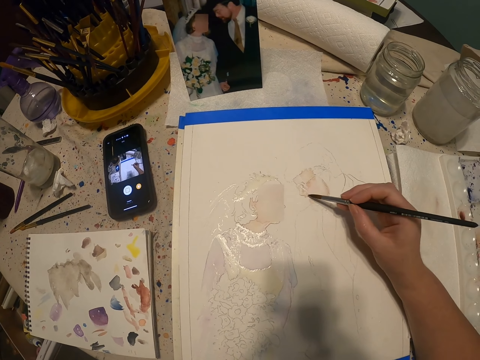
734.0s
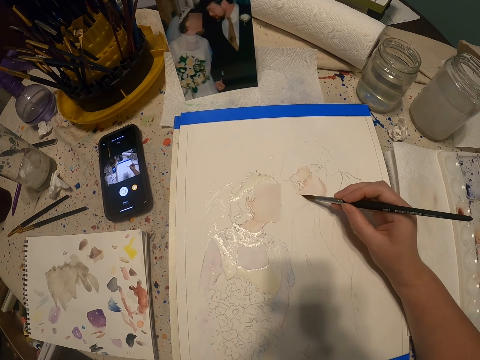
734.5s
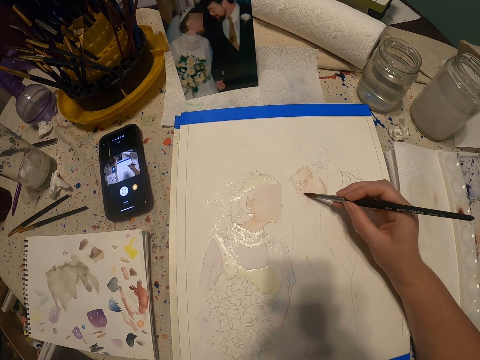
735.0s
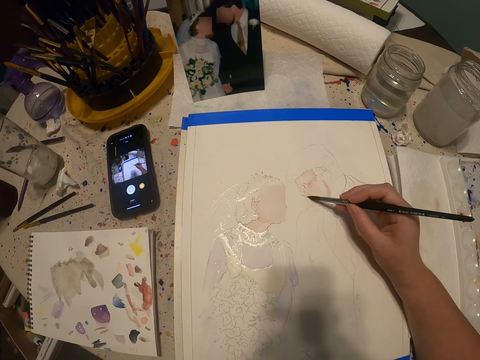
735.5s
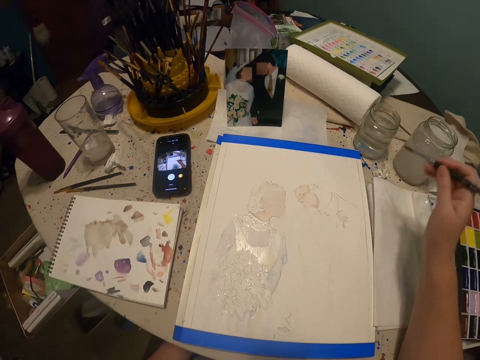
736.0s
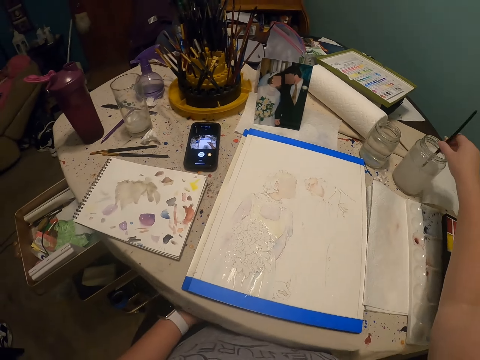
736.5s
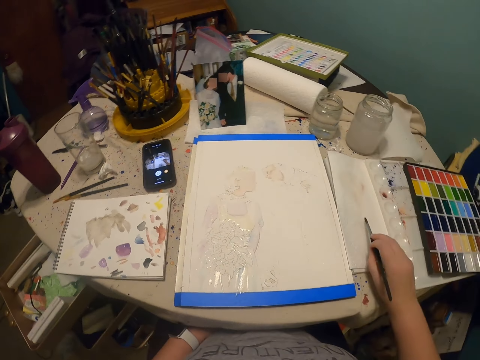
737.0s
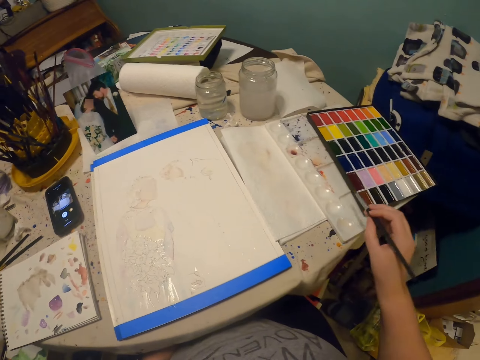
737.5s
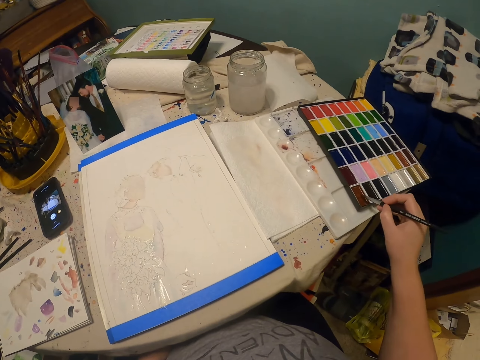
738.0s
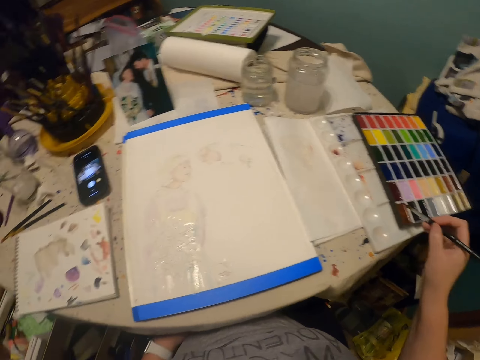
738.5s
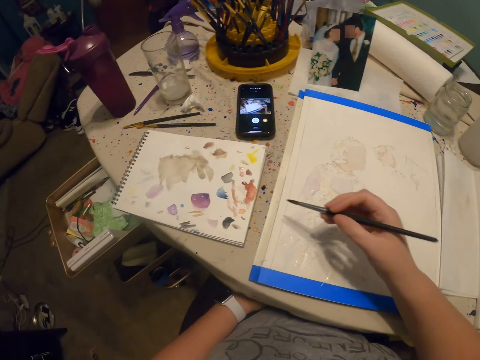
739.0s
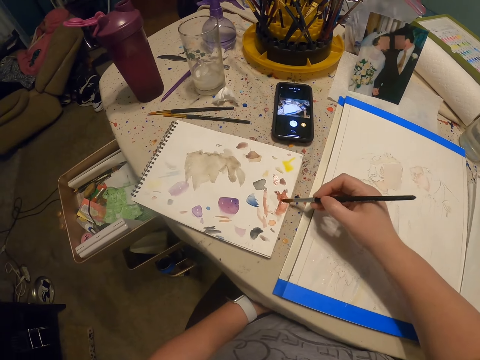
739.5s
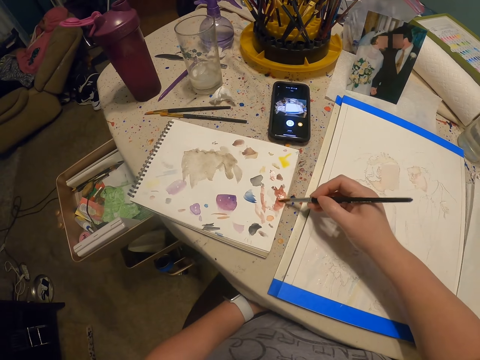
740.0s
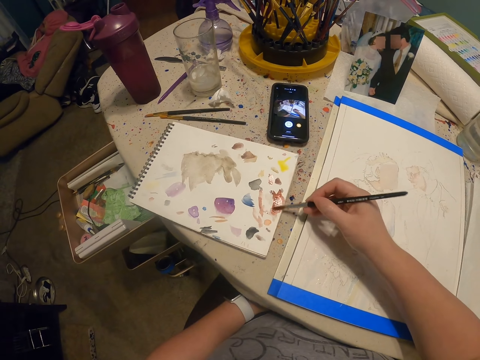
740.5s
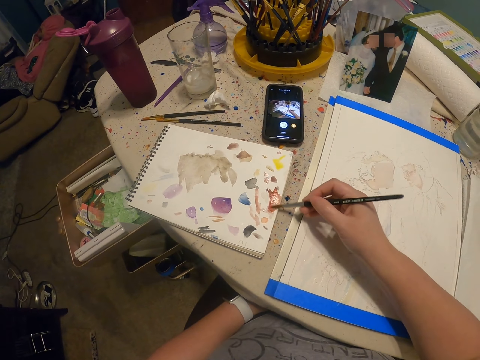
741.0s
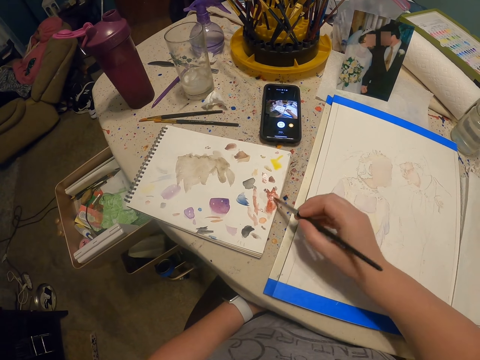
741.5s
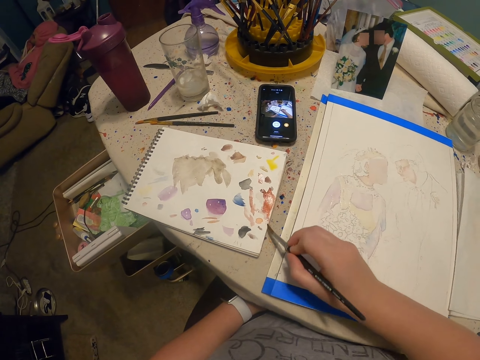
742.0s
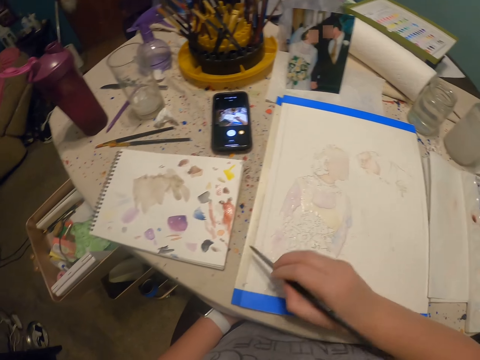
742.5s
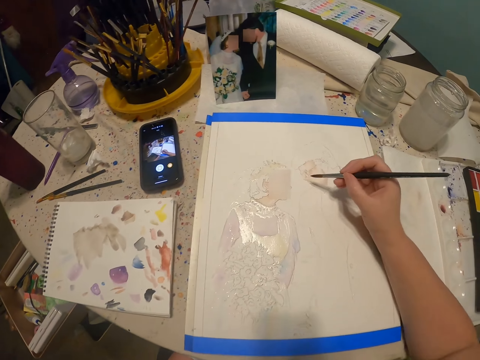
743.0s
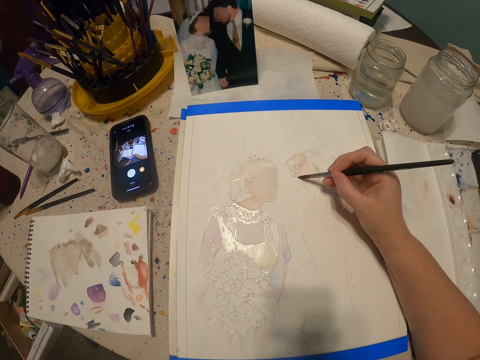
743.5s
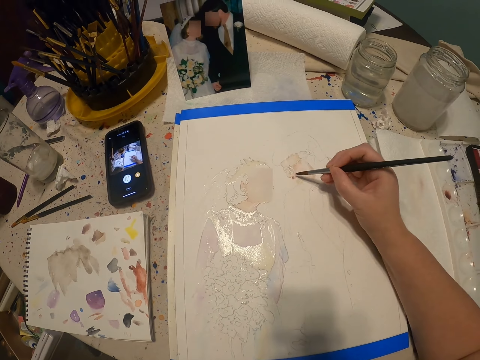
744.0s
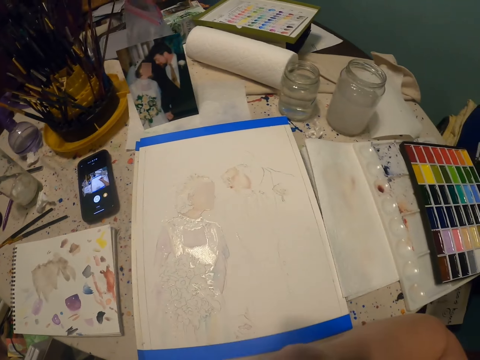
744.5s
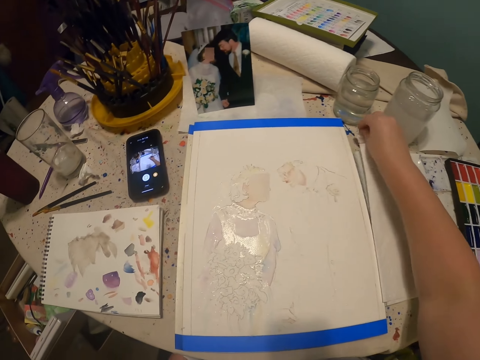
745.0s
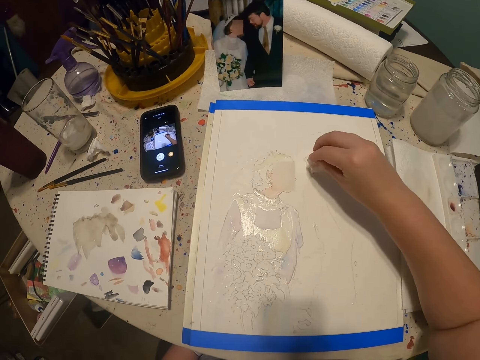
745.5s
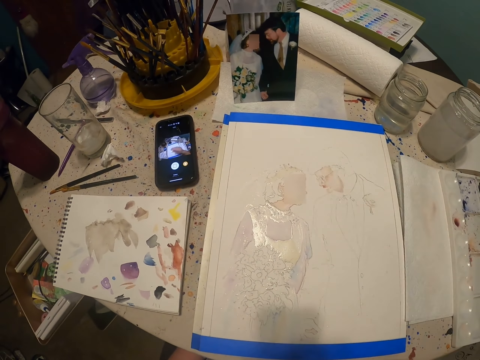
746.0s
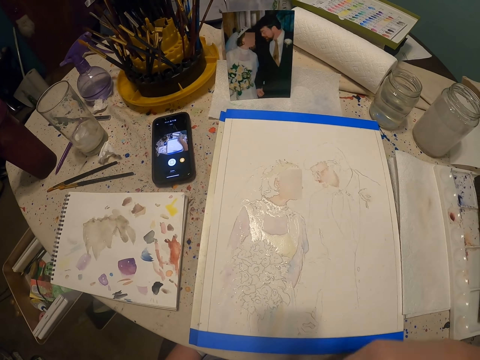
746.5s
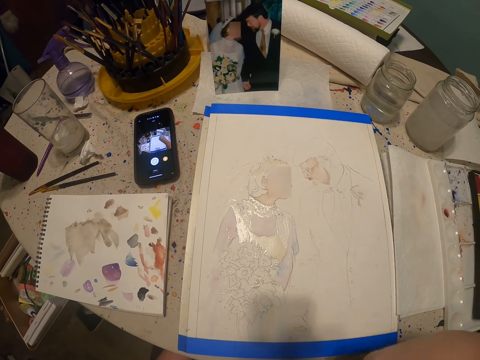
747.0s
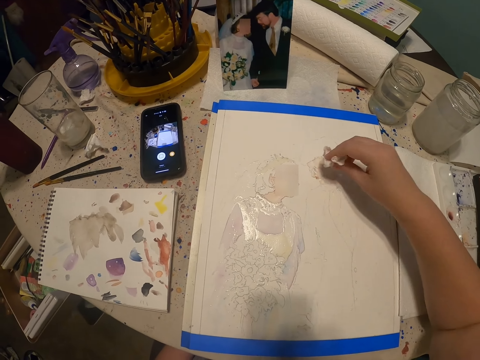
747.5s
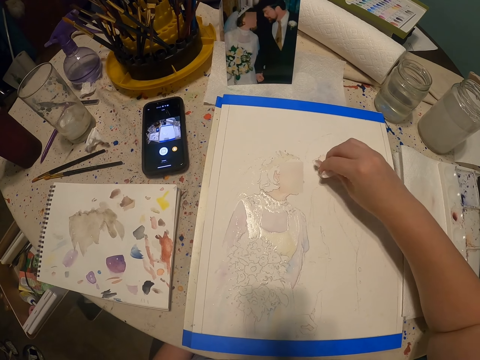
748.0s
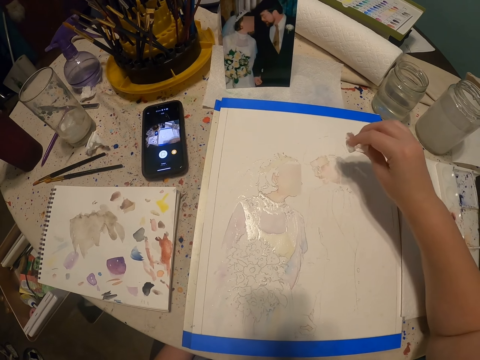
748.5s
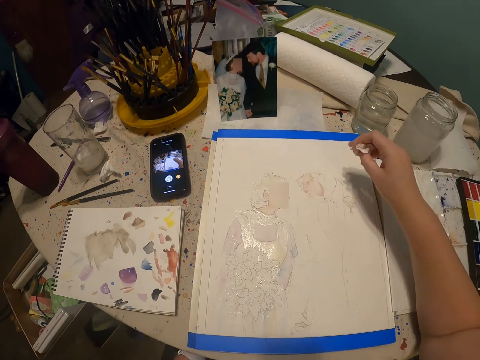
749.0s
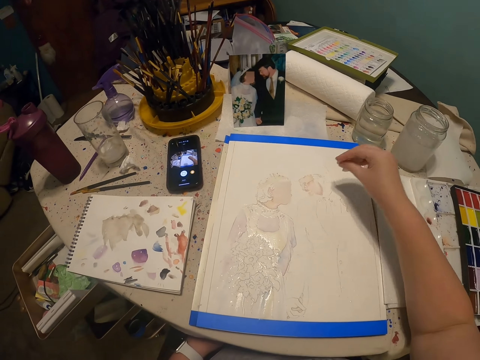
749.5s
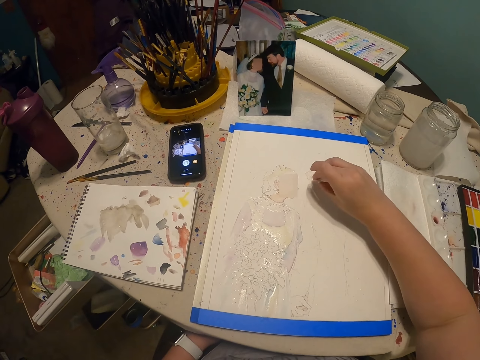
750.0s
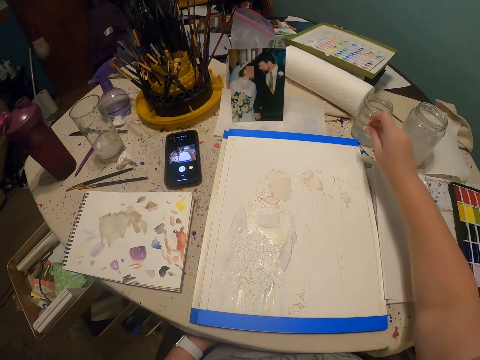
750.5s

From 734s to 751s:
The camera wearer dips the paint brush in water. They rub the paint brush on the paper. They rub the paint brush on the paint. They smear excess paint on the book. They paint the drawing with the paint brush. They move the hand. They pick up the tissue. They wipe the paint with the tissue. They move the hand. They wipe the paint with the tissue. They move the hand. They wipe the paint with the tissue. They put the tissue on the table.

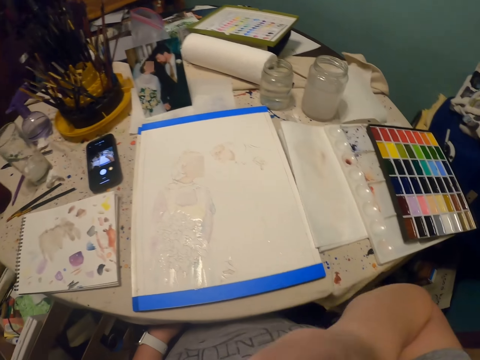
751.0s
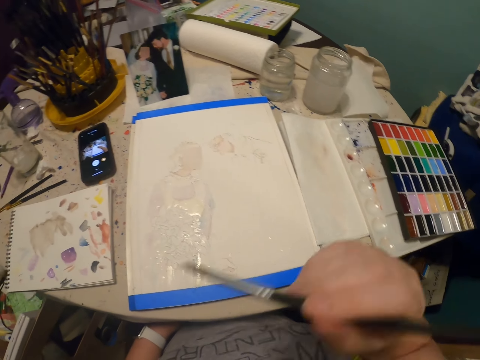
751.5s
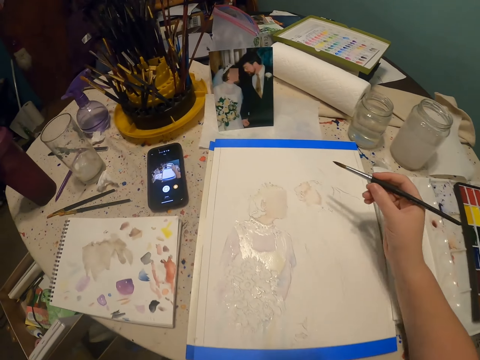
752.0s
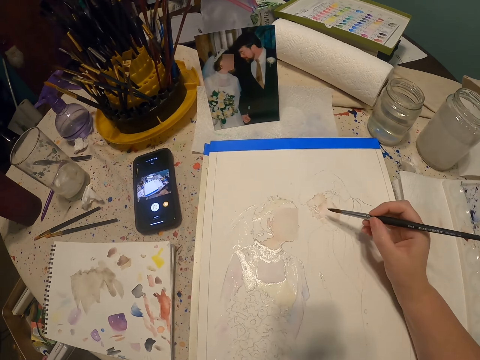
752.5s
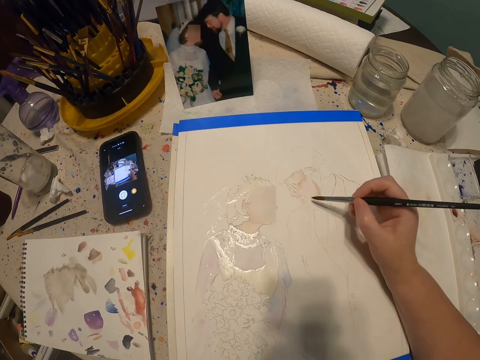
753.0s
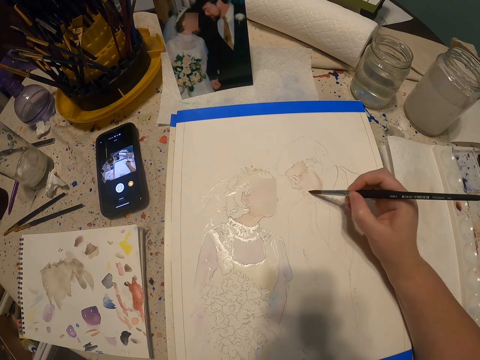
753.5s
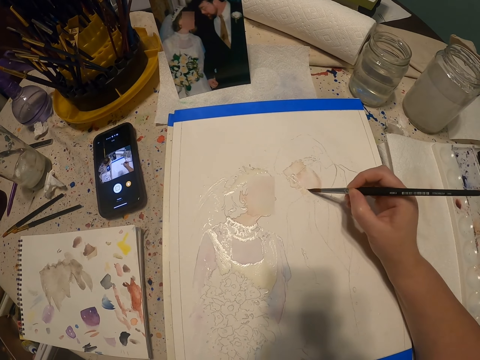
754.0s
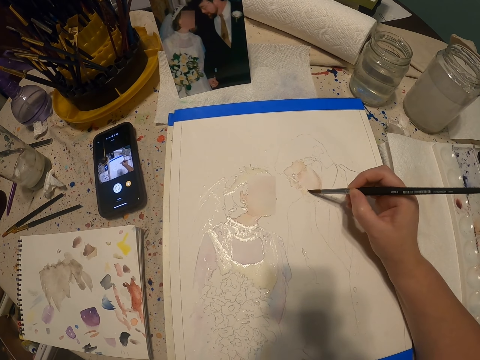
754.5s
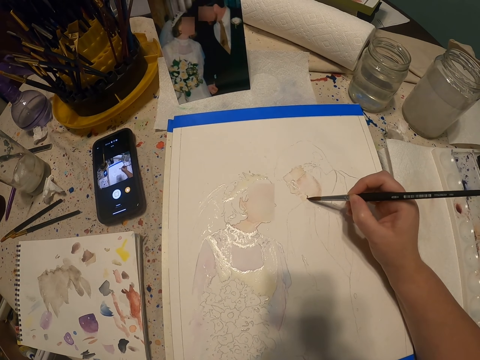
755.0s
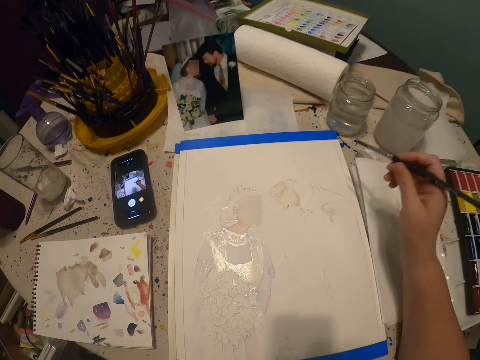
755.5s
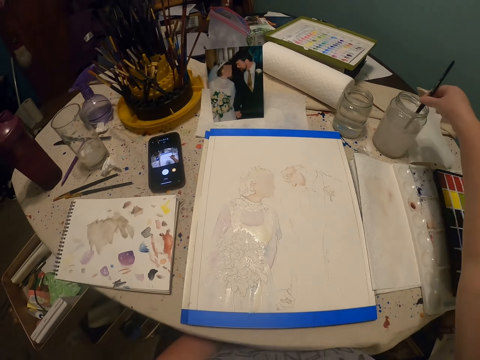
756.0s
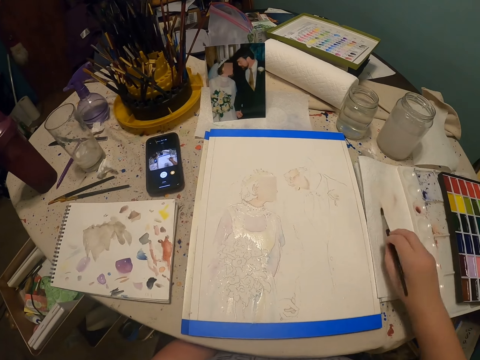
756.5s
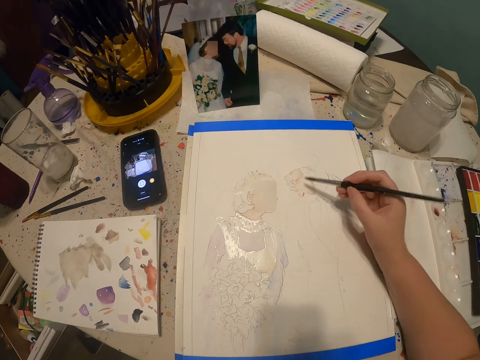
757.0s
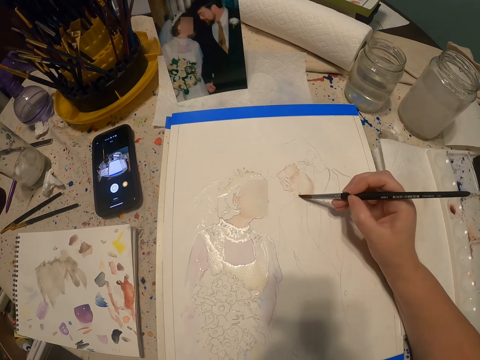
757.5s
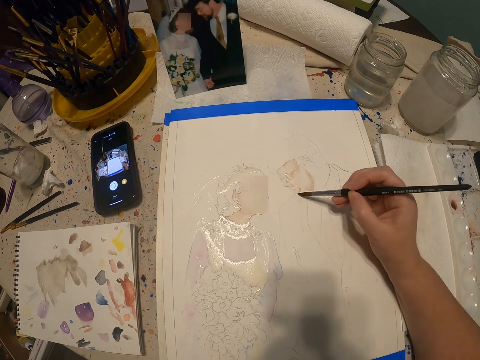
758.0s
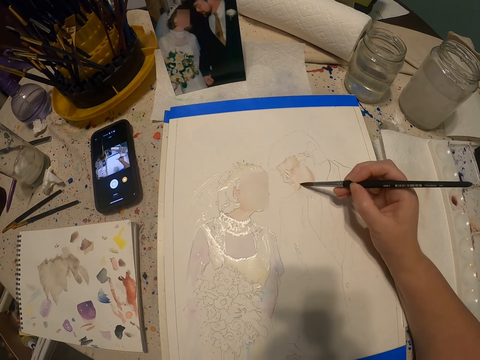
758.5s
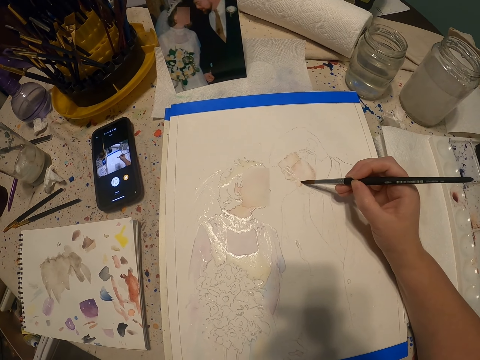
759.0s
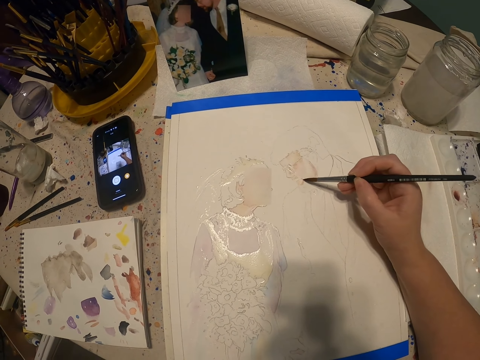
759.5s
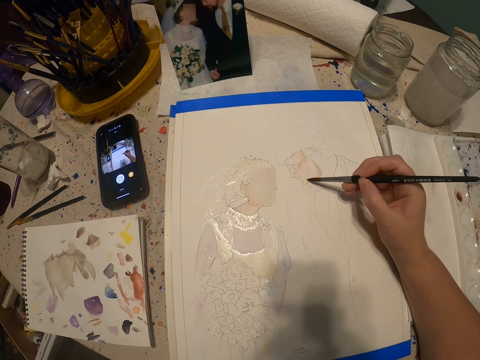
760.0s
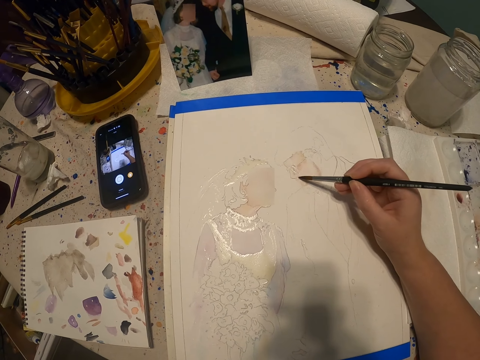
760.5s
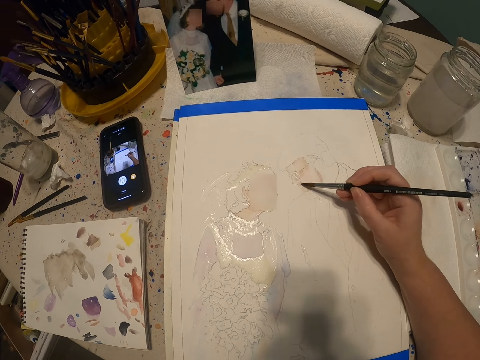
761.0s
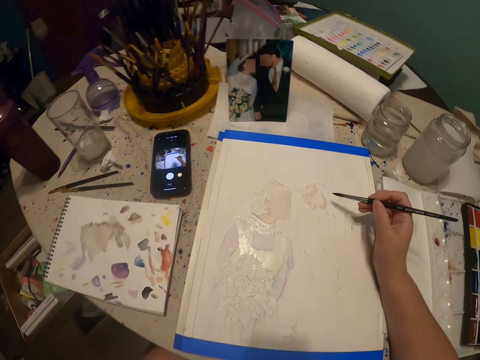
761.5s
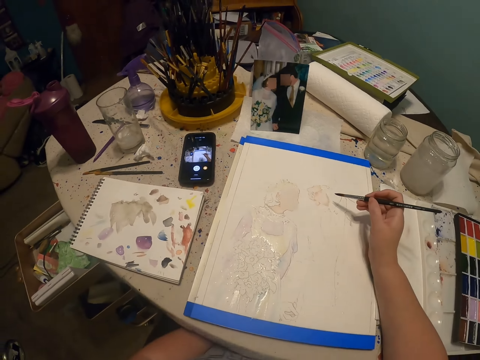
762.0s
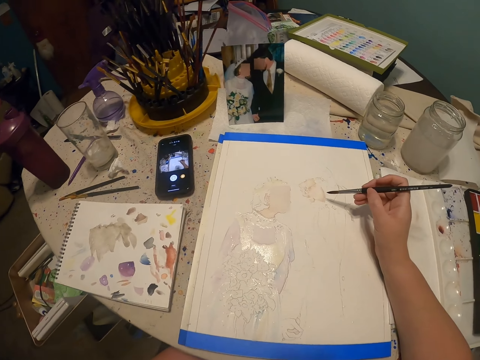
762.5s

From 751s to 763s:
The camera wearer takes the paint brush. They paint the drawing with the paint brush. They dip the paint brush in water. They rub the paint brush on the paper. They paint with the paint brush. They stare at the drawing. They look around.
